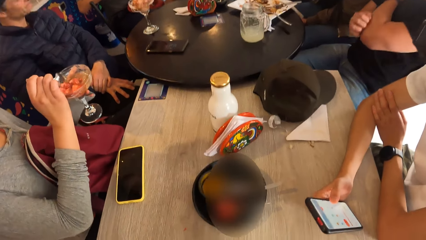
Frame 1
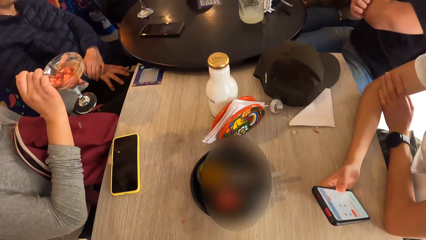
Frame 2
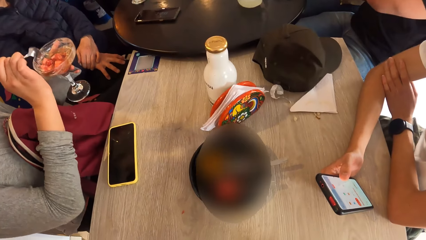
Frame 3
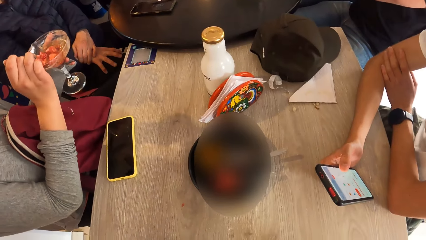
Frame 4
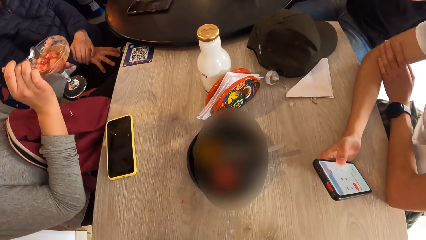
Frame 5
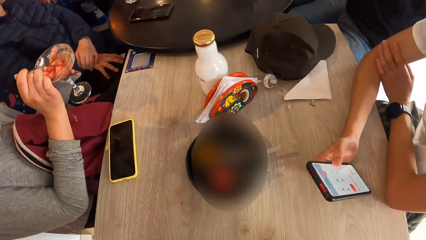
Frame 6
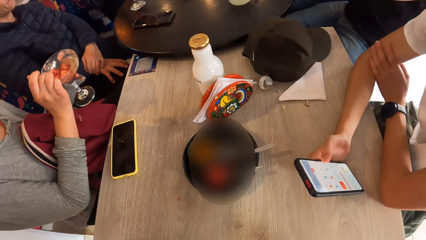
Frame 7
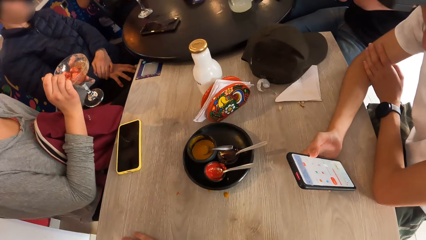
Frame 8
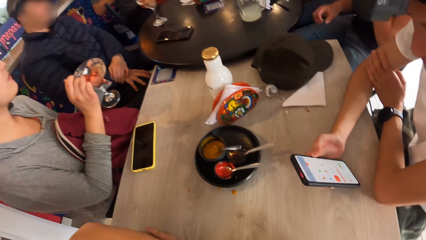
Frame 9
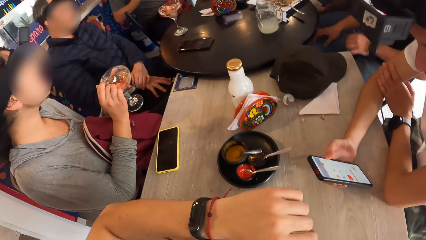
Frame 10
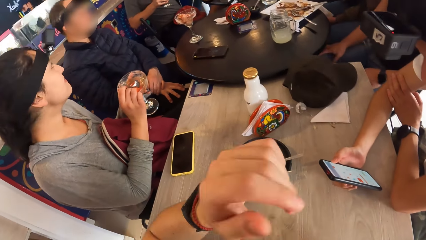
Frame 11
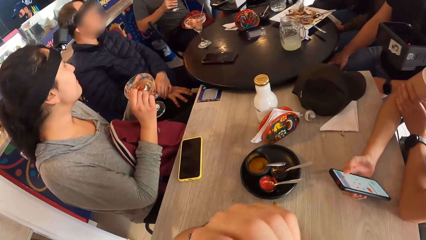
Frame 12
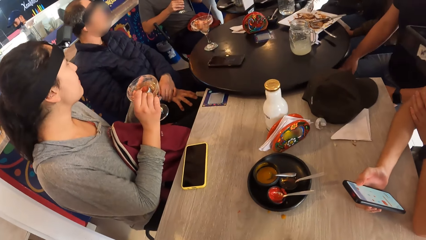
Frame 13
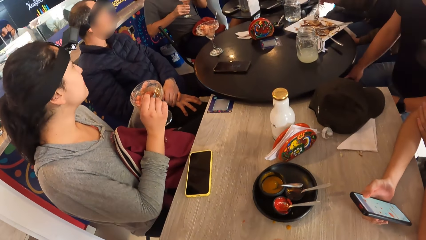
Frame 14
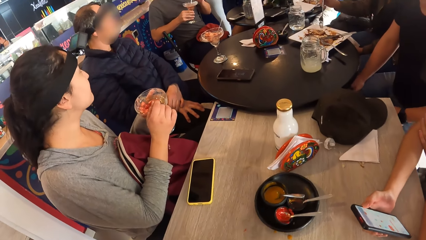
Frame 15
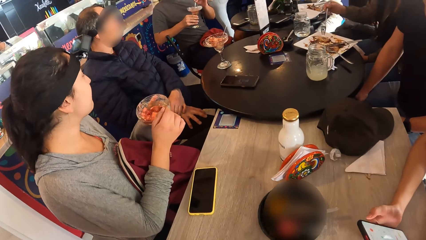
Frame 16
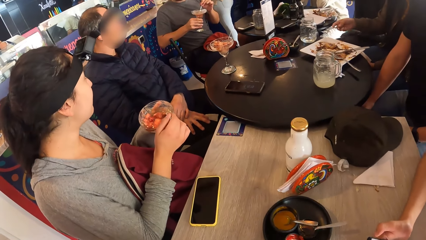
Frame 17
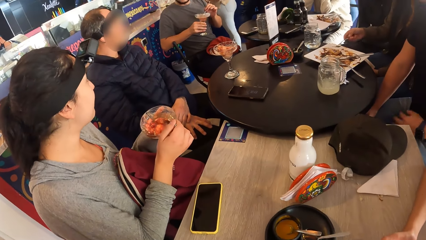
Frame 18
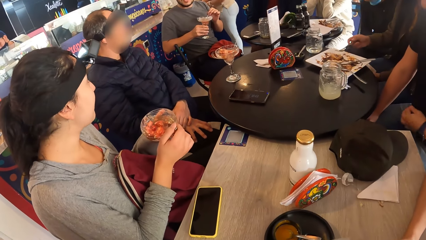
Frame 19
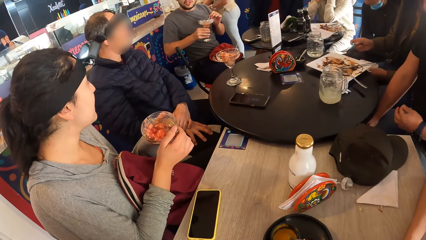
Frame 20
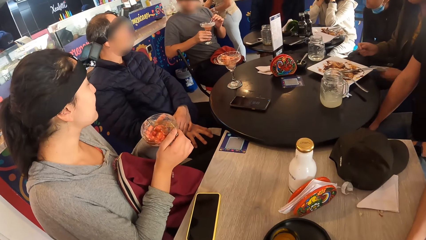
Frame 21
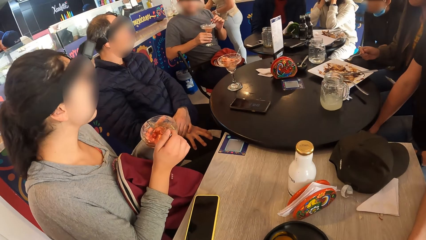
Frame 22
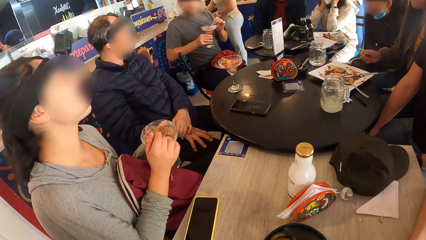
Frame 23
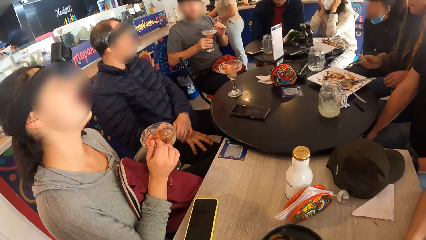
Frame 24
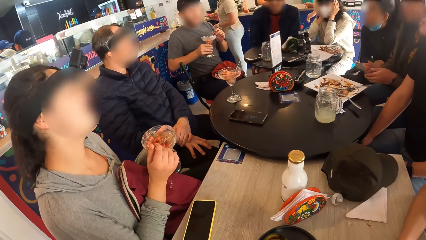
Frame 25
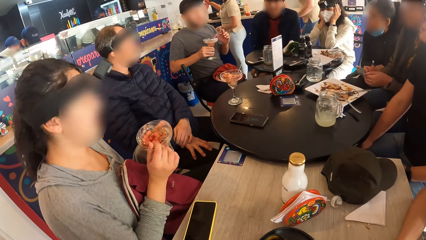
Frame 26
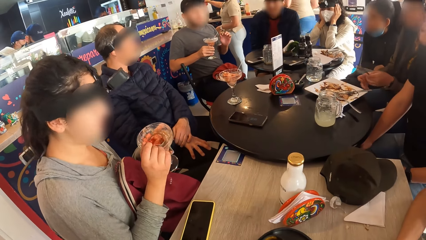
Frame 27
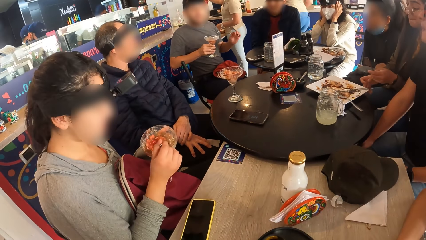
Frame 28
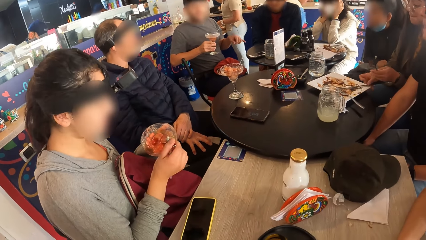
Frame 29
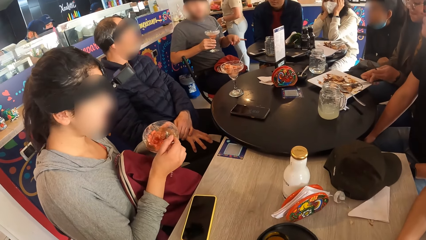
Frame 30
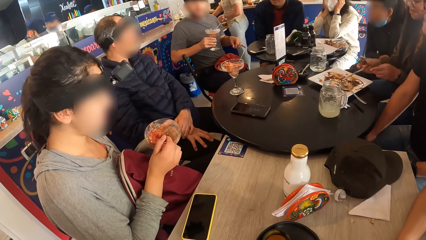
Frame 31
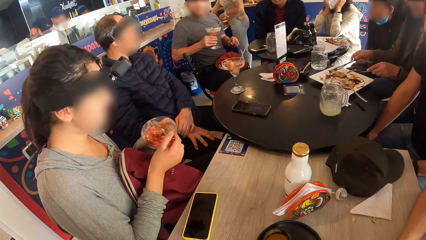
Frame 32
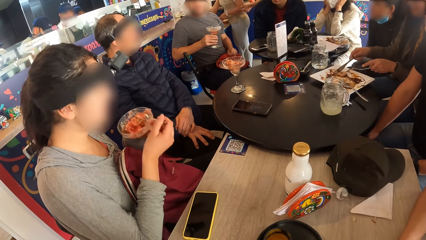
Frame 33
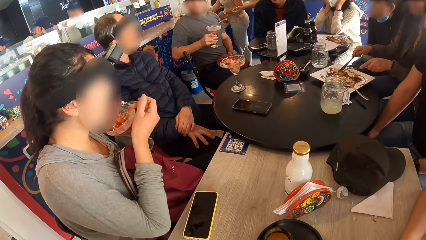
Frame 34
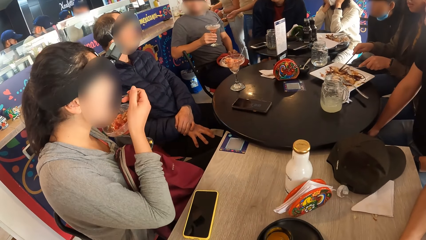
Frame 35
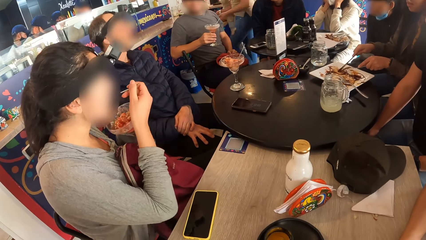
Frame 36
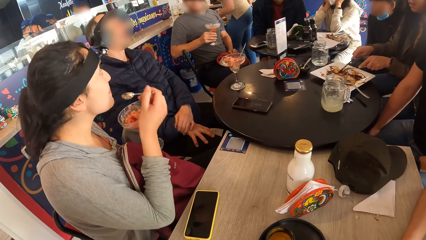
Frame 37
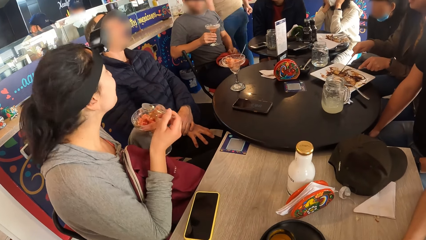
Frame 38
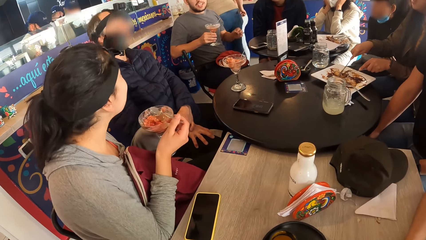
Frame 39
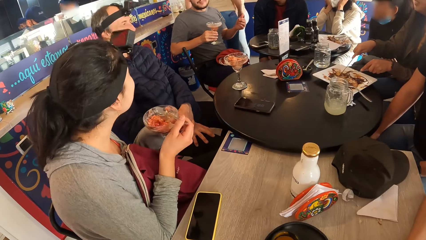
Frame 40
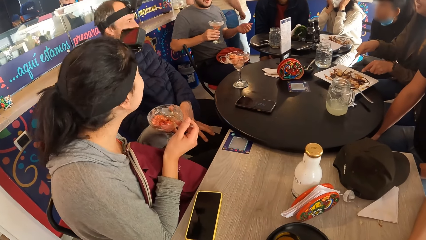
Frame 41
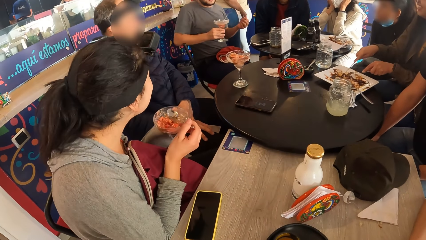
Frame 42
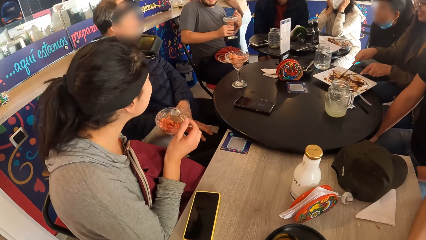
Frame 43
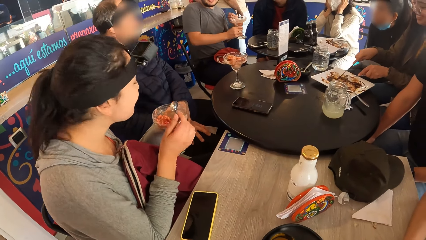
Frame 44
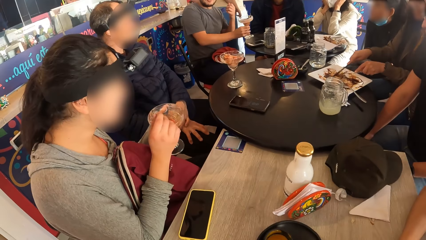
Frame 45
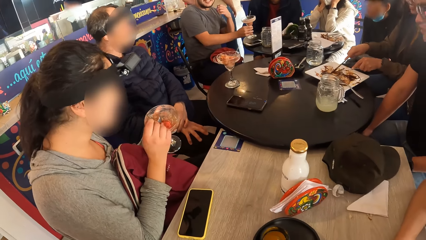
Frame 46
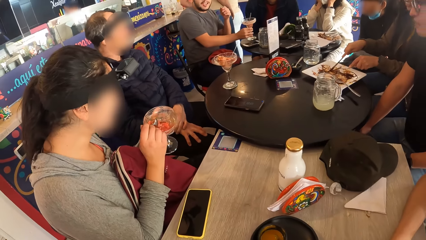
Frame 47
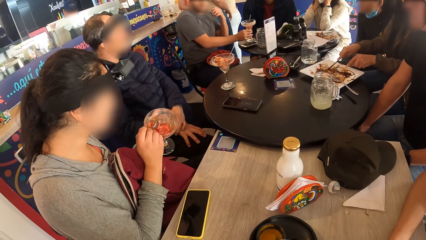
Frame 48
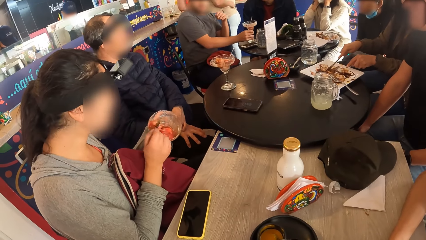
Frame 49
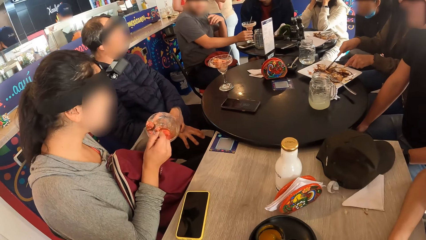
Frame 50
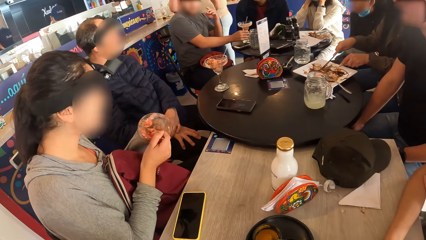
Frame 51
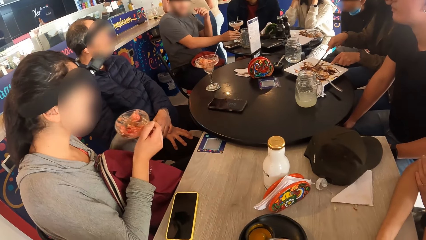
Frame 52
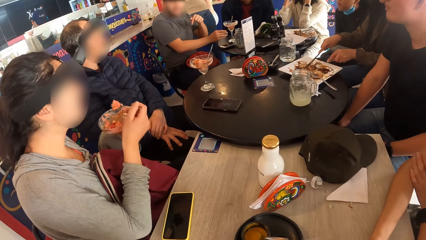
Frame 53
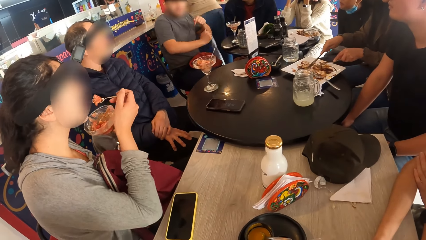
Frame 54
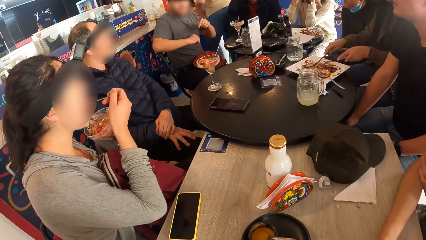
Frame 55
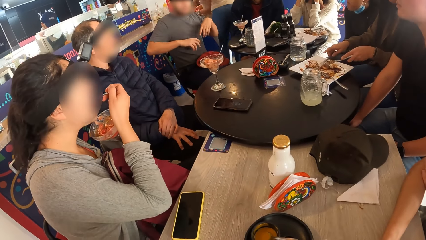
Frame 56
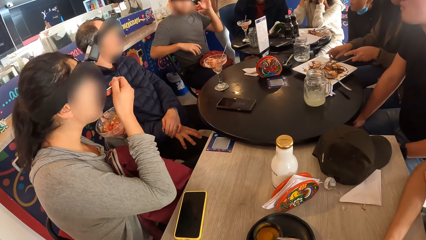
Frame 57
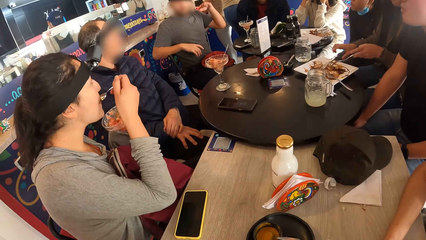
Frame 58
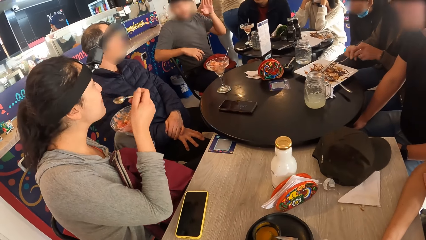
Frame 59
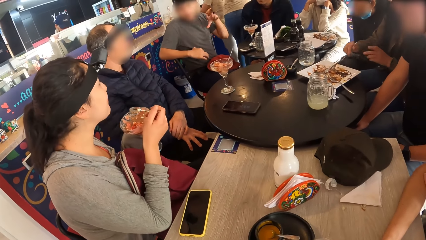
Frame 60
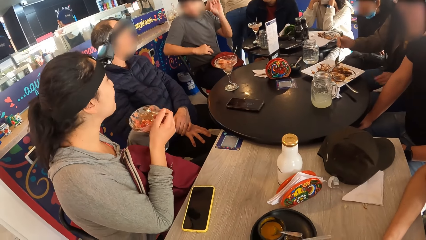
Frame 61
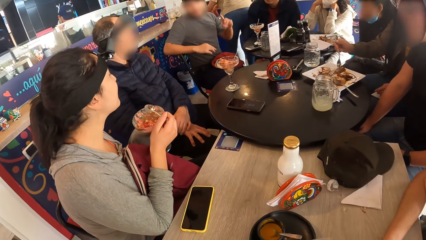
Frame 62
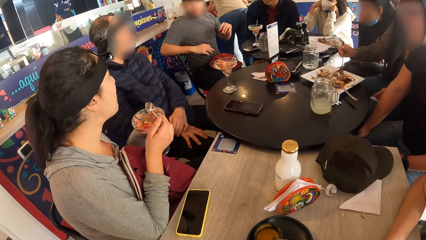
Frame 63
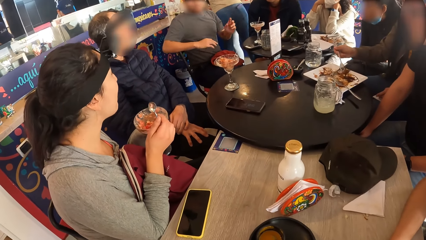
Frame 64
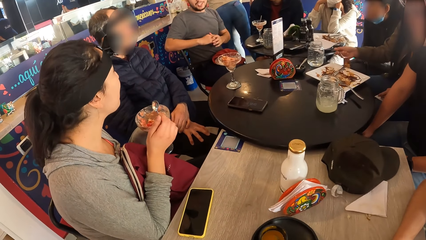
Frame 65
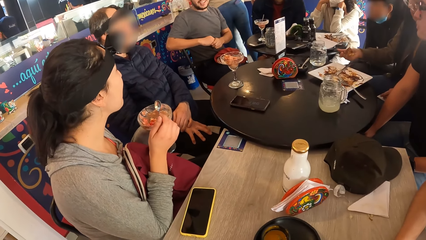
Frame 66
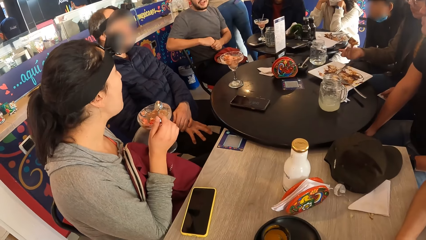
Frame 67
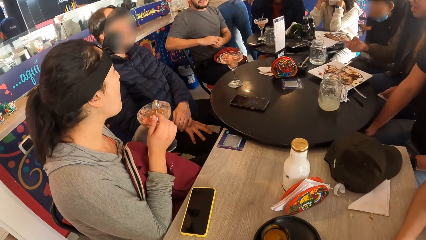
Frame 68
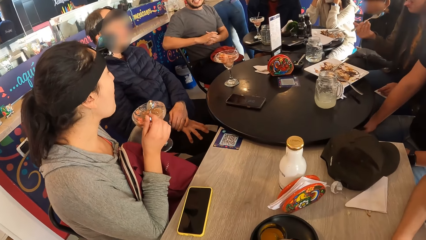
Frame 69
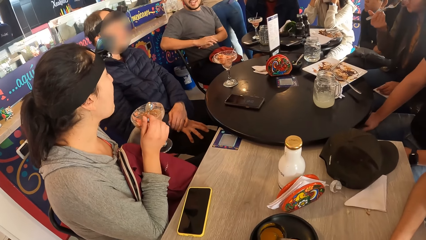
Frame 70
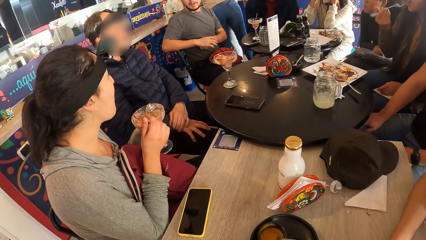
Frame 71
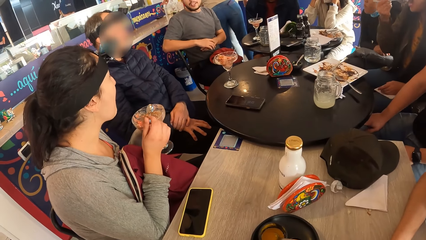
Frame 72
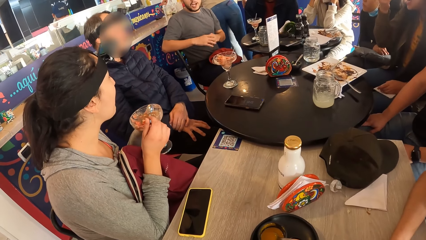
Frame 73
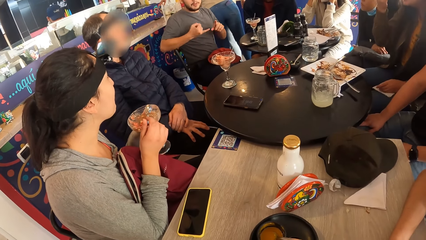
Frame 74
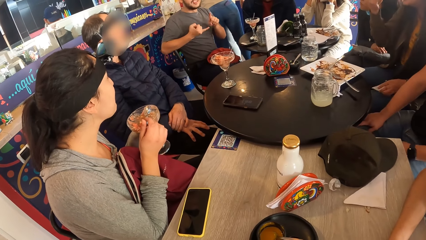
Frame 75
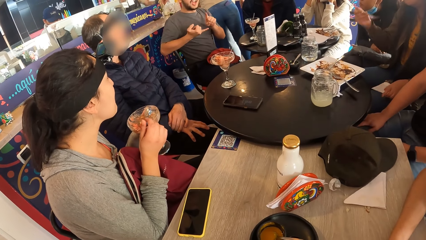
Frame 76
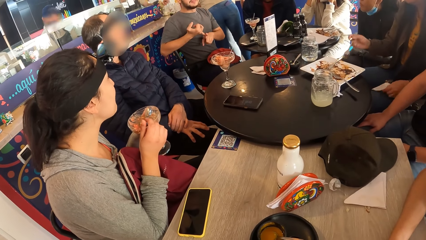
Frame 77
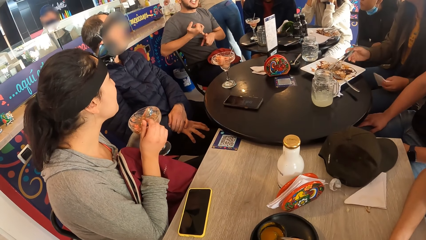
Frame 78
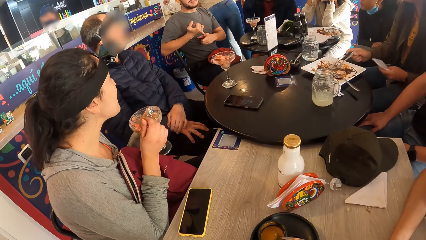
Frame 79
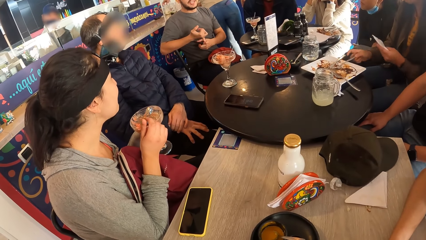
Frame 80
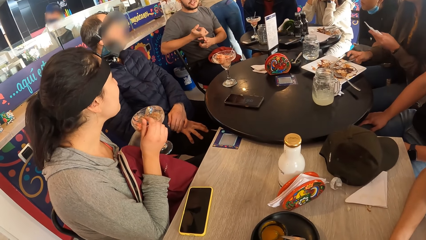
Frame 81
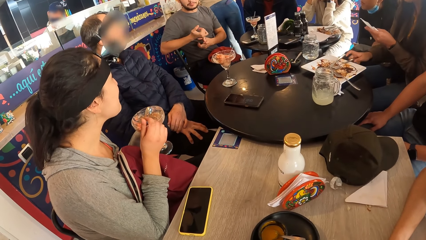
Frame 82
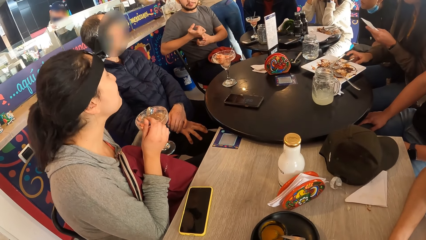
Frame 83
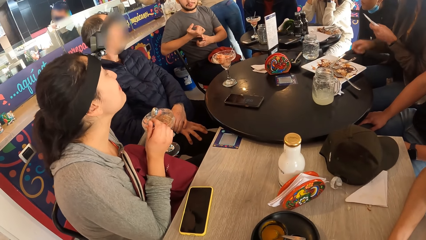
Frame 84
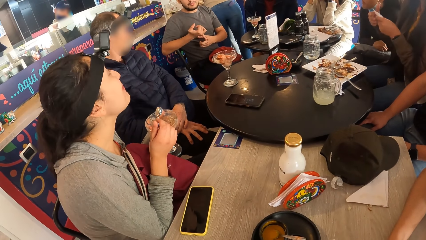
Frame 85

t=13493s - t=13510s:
A man operates his phone. The man holds the phone with his right hand. The camera wearer stares at the table. A woman scoops dessert with the spoon. The woman puts the spoon in her mouth with her right hand and removes the spoon from her mouth with her right hand. The woman interacts with the crowd. The woman picks up some ice cream from the cup on the table with the spoon in her right hand. The woman puts the spoon in her mouth with her right hand and removes the spoon from her mouth with her right hand. The woman scoops dessert with the spoon.
